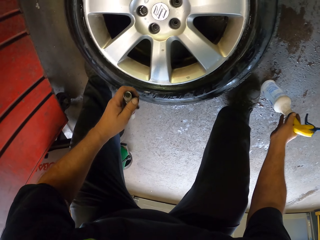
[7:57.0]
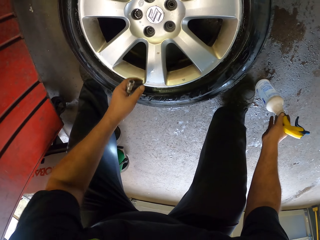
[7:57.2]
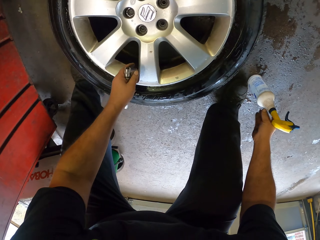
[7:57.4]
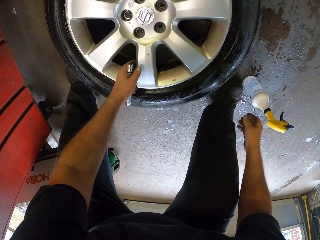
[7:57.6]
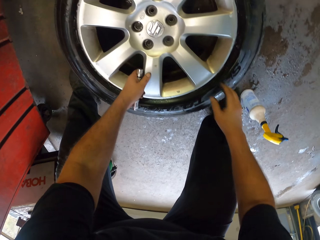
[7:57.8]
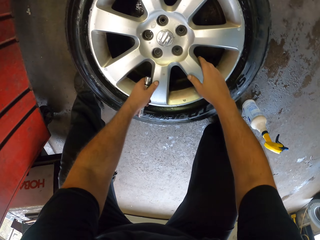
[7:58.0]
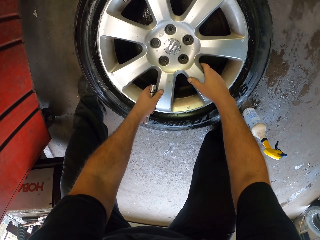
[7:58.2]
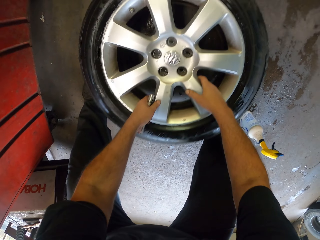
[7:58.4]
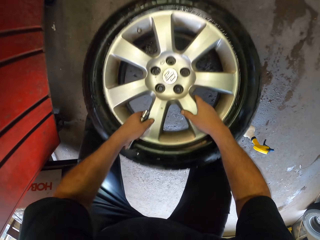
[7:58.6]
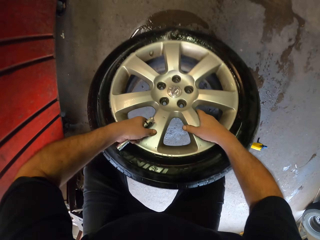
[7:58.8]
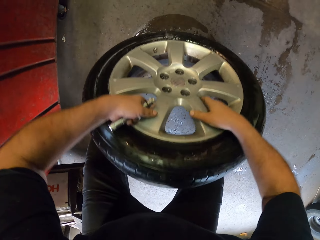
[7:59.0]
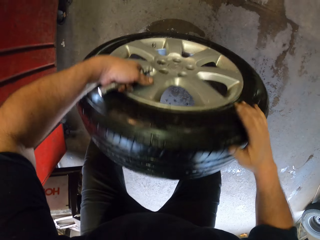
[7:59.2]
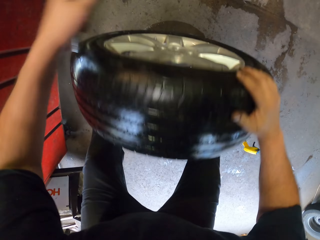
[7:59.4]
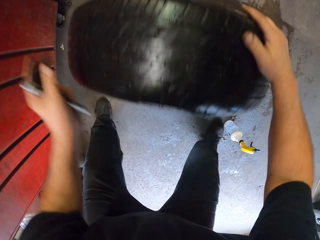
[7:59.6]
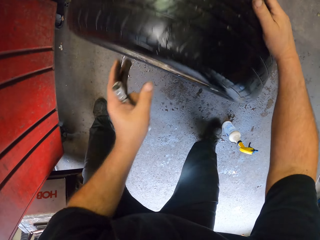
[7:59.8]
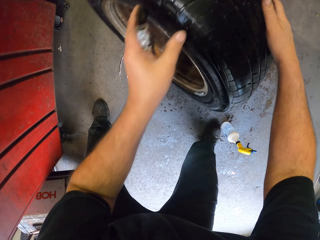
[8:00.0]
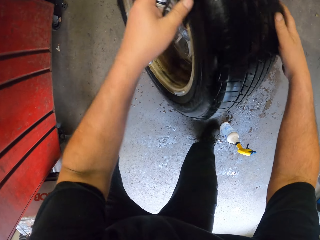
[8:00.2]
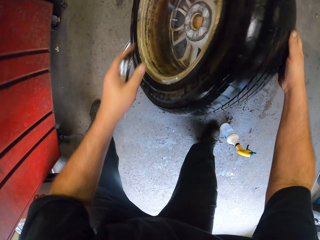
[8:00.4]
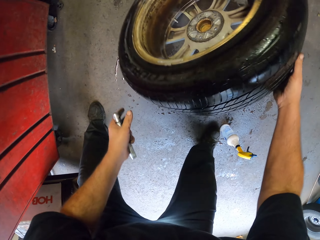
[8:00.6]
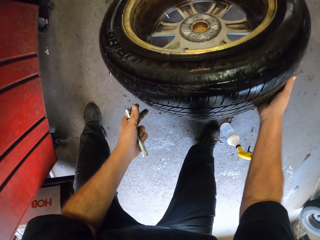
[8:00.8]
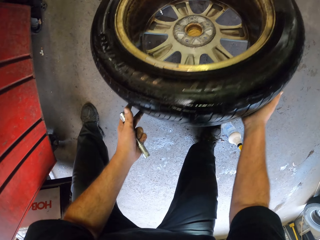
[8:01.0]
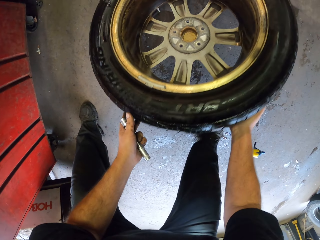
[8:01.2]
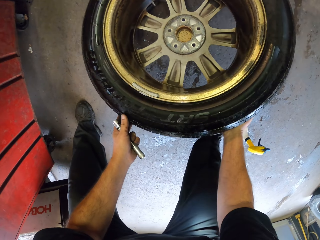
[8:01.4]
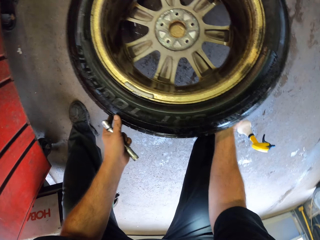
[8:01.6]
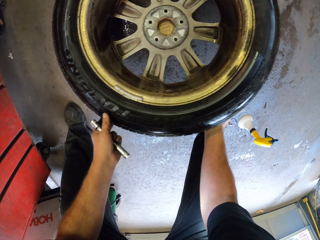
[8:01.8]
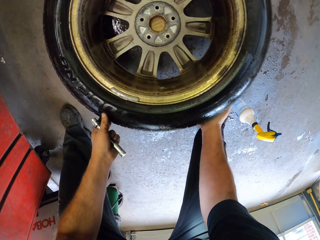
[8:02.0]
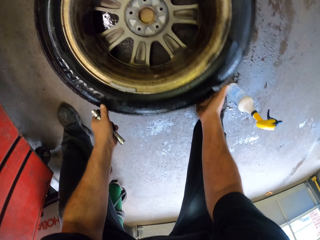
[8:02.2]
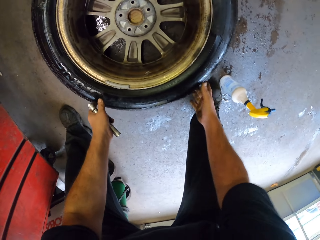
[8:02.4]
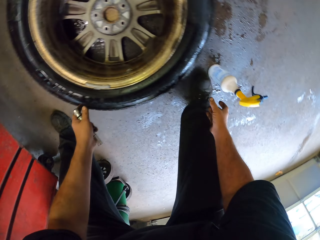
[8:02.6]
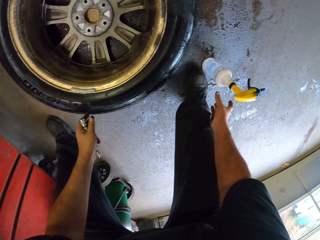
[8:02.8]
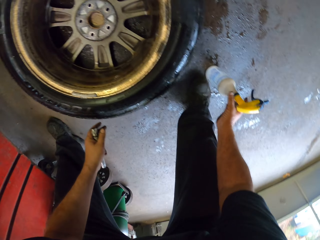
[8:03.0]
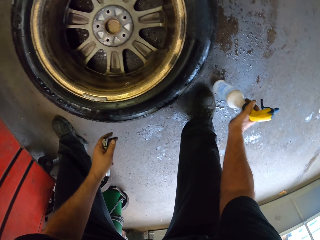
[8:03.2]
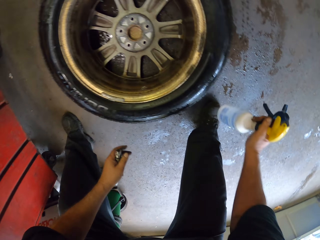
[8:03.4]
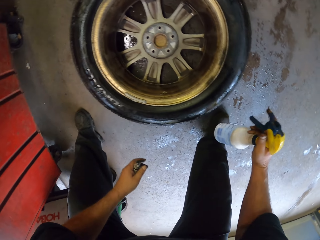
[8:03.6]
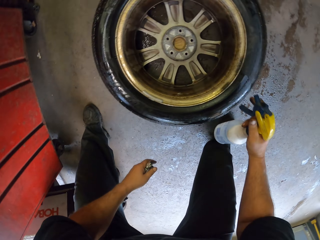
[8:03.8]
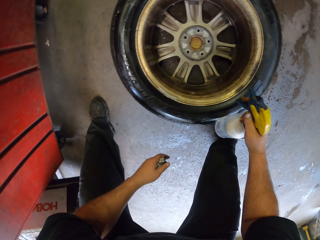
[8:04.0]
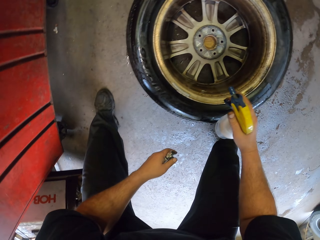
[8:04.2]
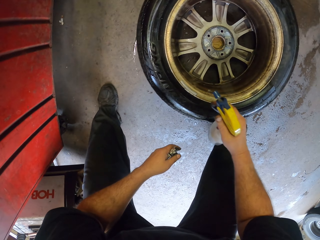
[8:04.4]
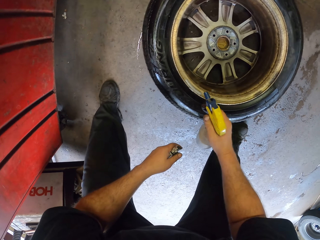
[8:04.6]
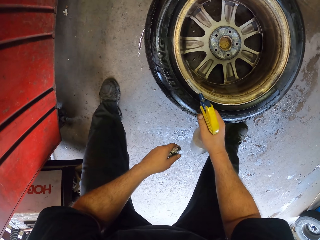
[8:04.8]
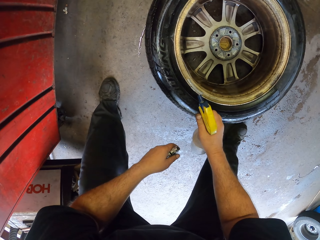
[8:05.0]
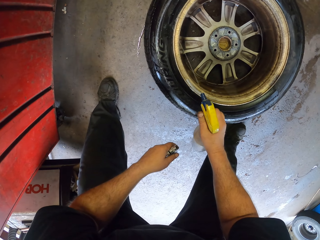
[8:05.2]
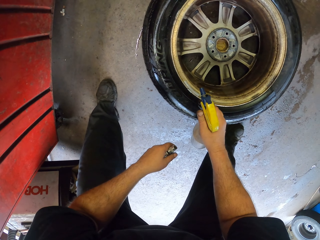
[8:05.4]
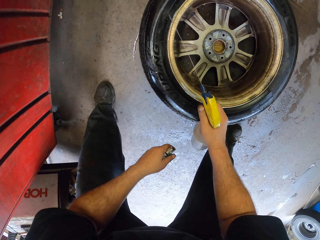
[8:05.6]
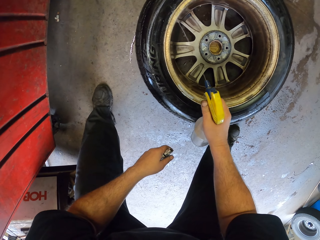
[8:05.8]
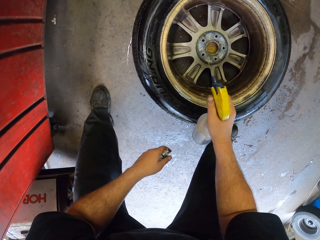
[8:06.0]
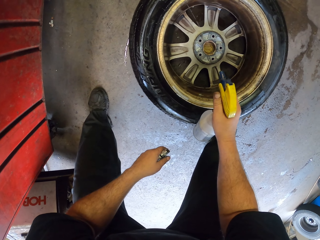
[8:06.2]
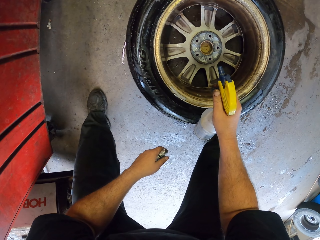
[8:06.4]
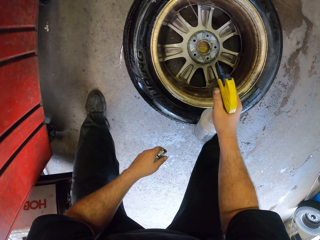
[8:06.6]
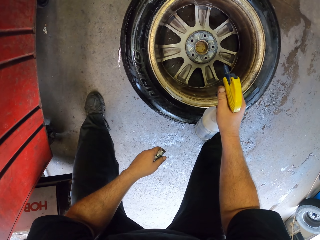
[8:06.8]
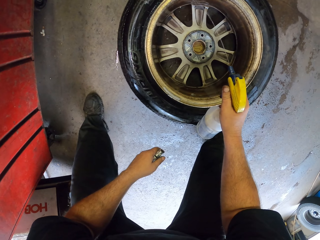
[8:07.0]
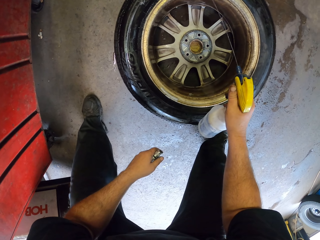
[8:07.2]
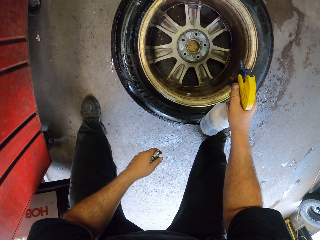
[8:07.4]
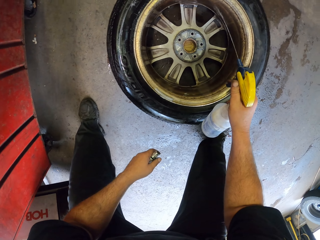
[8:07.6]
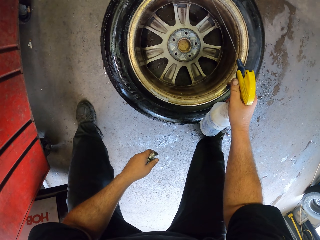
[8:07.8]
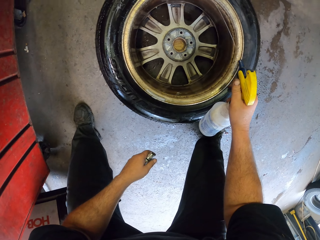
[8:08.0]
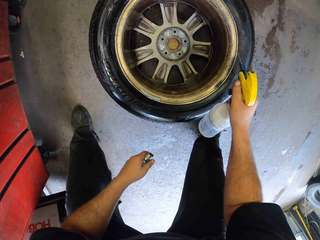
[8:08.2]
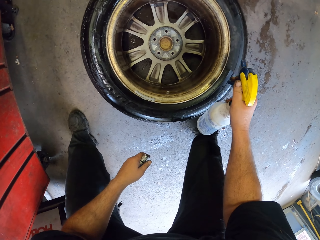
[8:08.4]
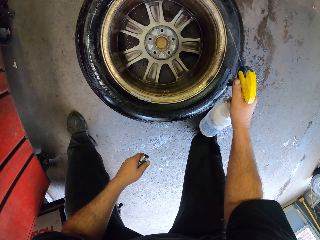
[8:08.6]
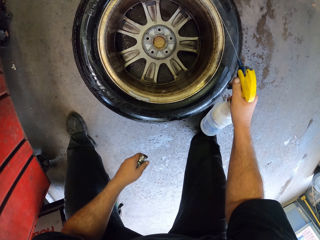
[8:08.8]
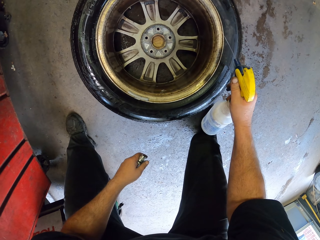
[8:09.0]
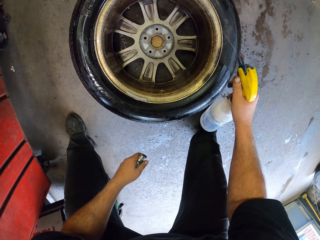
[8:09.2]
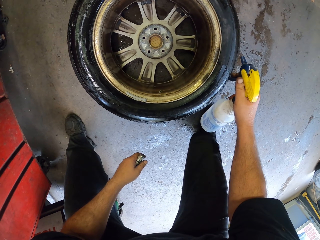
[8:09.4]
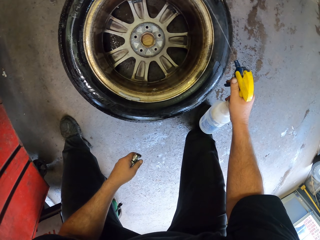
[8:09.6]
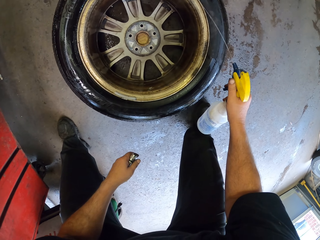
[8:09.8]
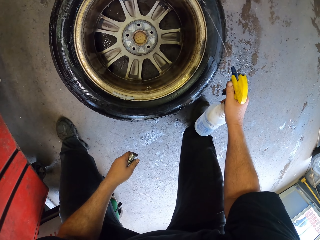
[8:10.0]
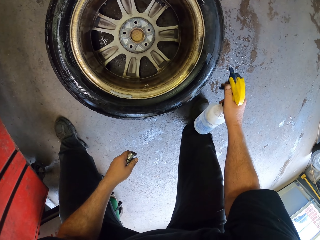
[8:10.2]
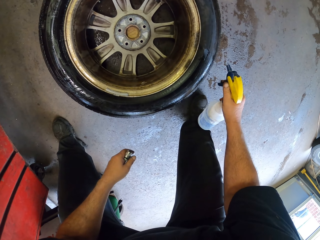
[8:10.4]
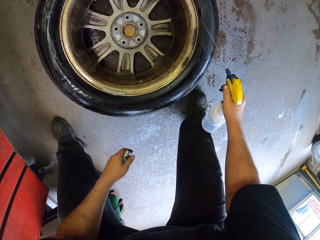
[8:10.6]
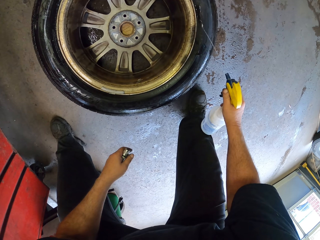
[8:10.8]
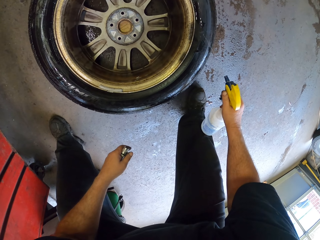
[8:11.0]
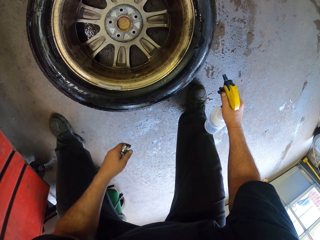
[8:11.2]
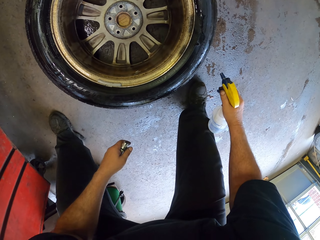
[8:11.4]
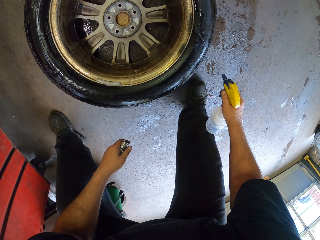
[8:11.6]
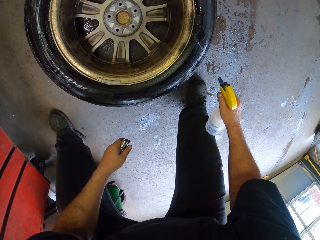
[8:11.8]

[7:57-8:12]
The camera wearer puts the spray bottle on the floor. They turn the tire upside down. They pick up the spray bottle. They spray something round the rim of the tire.

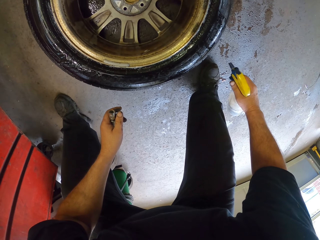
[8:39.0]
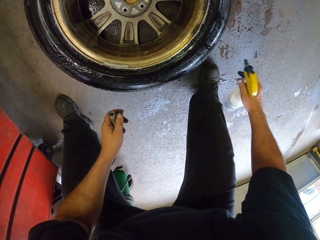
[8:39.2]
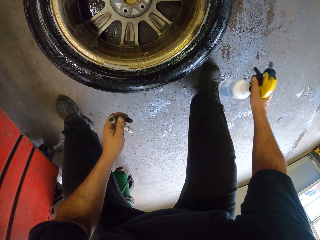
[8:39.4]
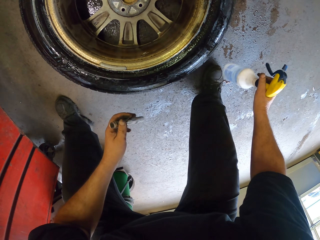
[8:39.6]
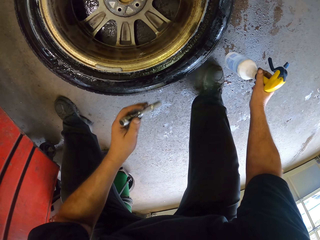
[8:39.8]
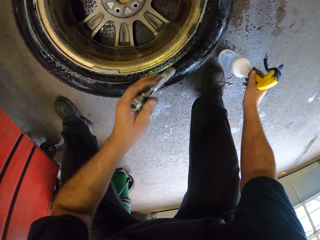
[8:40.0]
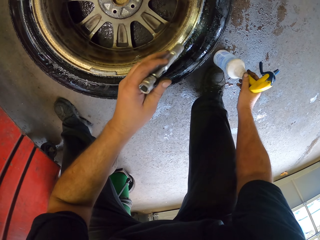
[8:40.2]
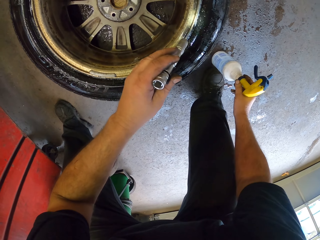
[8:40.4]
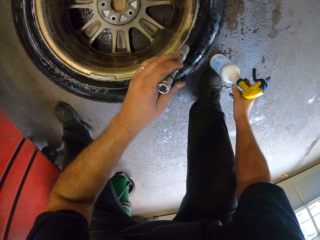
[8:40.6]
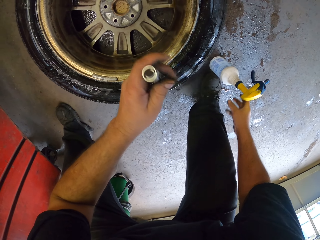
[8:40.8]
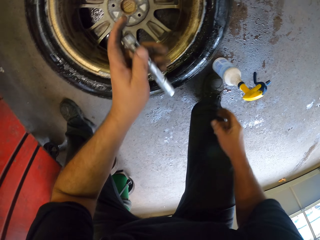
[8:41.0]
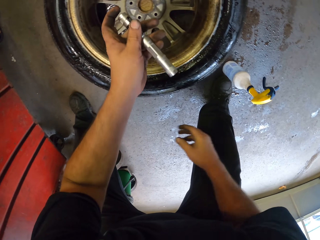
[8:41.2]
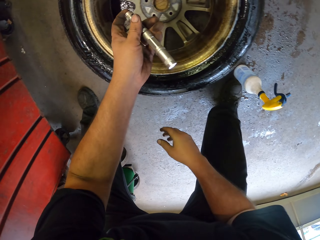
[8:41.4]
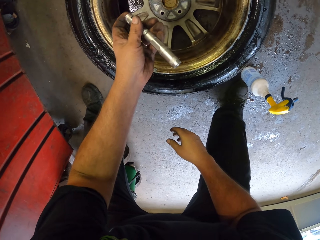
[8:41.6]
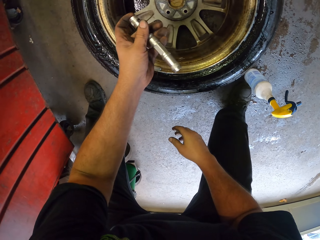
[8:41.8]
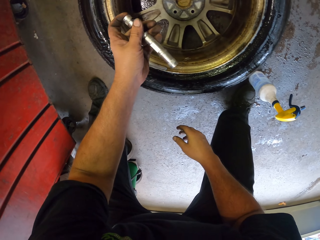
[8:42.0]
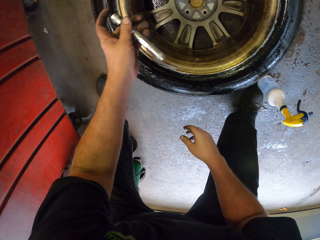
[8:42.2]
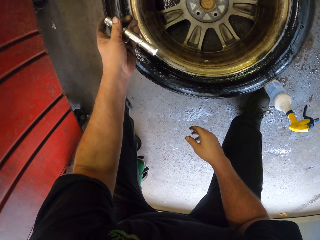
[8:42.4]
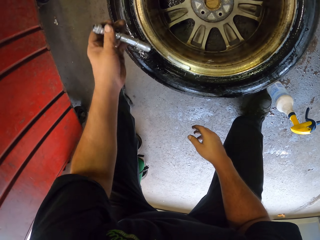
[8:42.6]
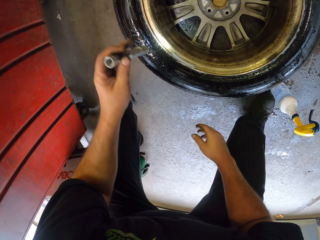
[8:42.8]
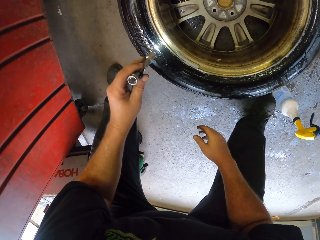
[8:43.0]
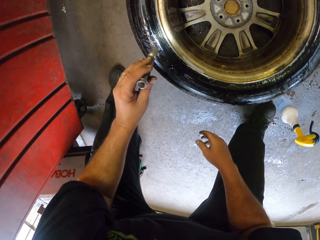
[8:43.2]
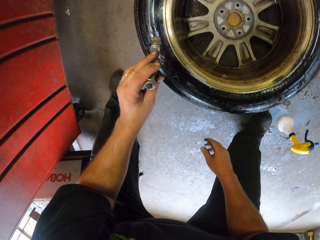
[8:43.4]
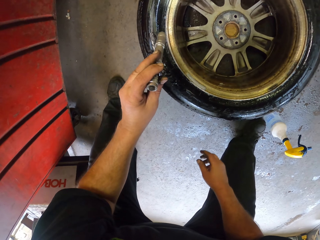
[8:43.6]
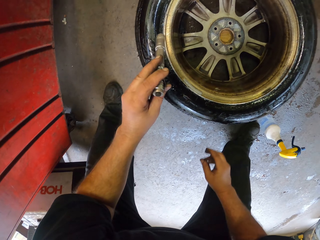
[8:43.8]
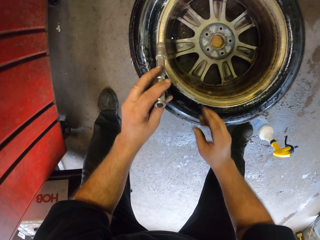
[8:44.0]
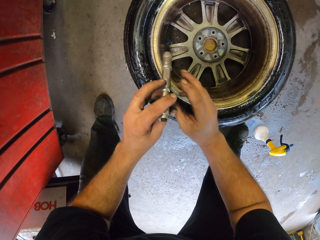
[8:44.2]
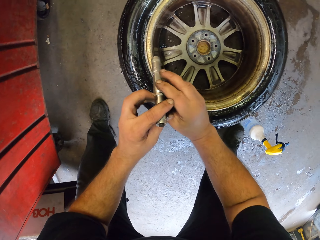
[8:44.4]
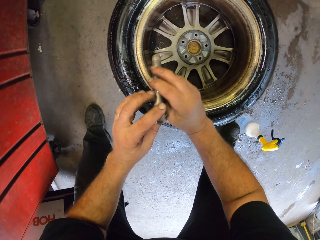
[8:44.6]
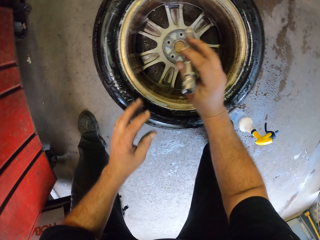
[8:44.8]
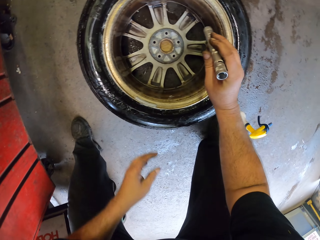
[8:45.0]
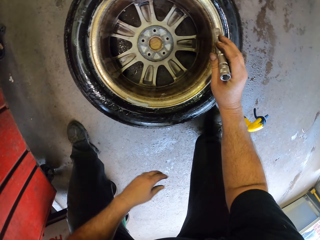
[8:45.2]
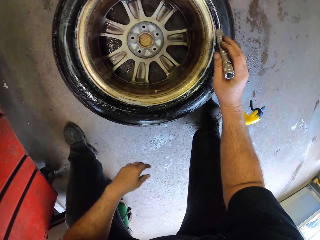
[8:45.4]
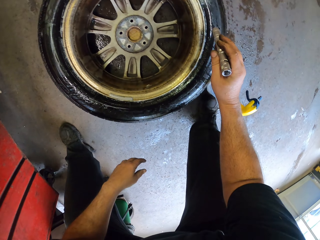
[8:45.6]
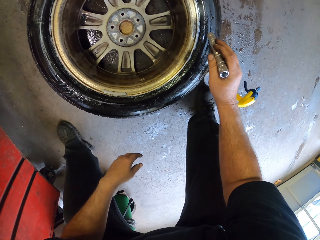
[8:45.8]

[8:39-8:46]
The camera wearer puts the spray bottle on the floor. They switch on the torch.
